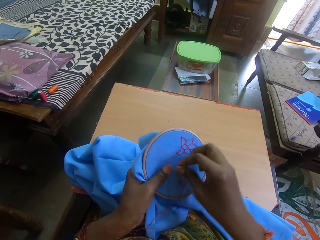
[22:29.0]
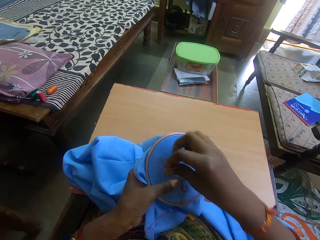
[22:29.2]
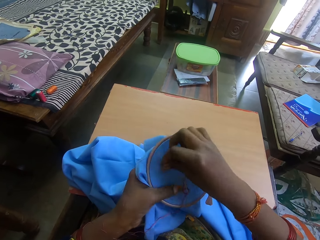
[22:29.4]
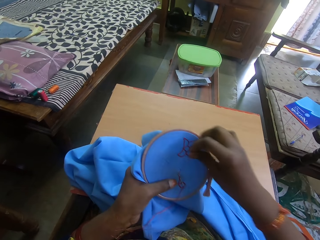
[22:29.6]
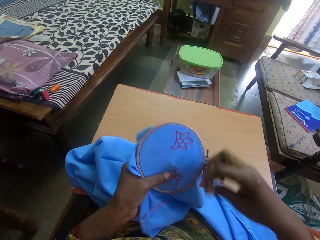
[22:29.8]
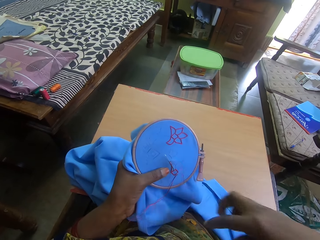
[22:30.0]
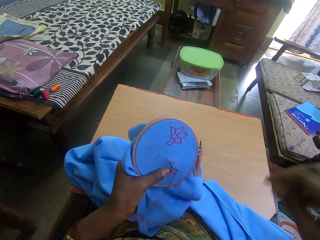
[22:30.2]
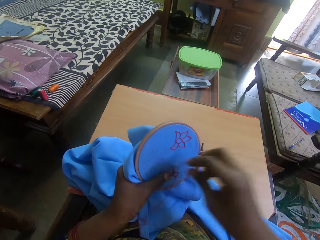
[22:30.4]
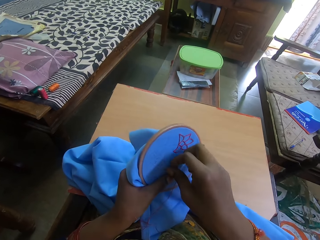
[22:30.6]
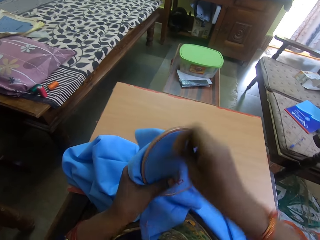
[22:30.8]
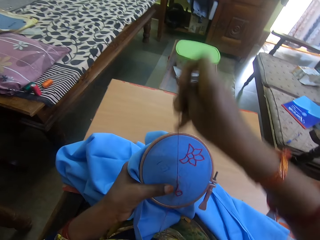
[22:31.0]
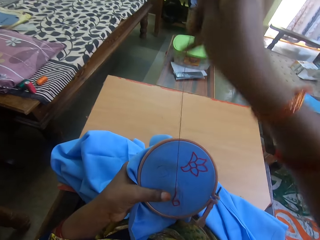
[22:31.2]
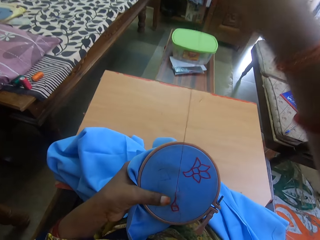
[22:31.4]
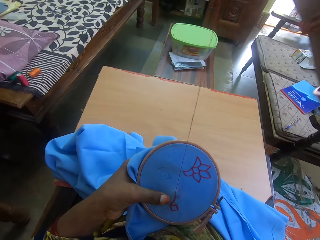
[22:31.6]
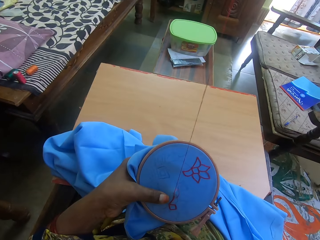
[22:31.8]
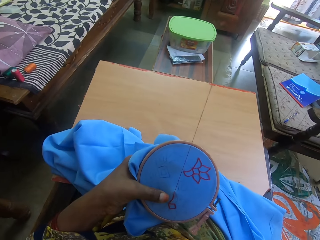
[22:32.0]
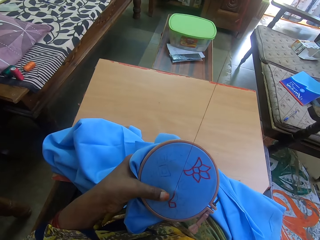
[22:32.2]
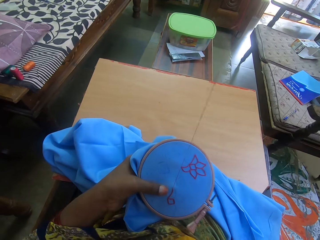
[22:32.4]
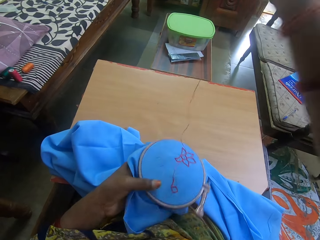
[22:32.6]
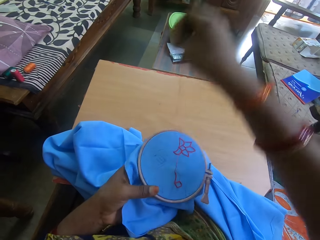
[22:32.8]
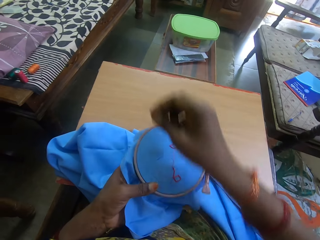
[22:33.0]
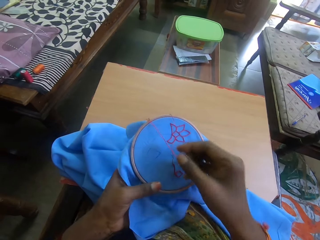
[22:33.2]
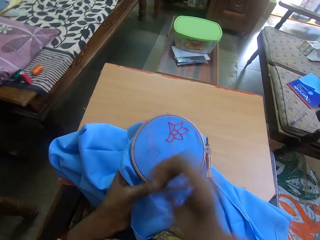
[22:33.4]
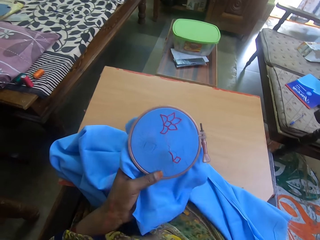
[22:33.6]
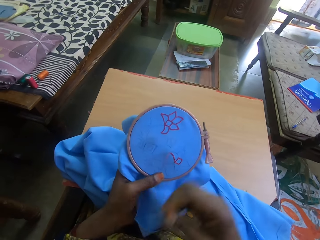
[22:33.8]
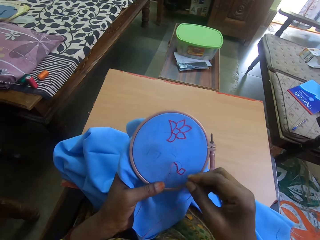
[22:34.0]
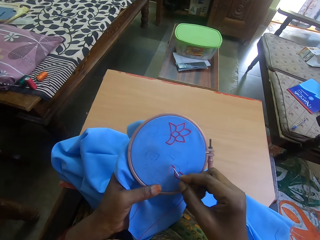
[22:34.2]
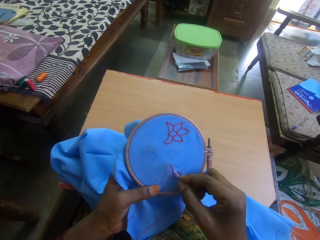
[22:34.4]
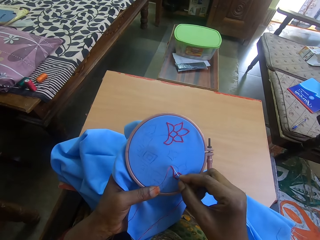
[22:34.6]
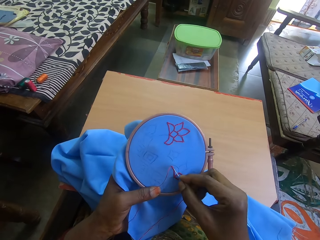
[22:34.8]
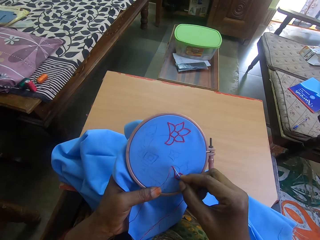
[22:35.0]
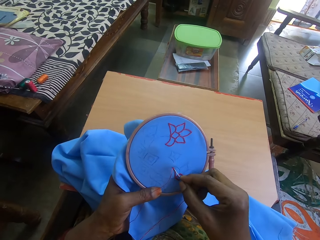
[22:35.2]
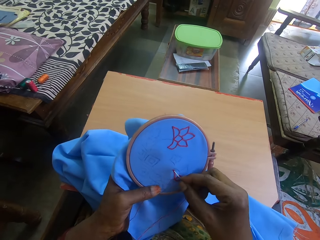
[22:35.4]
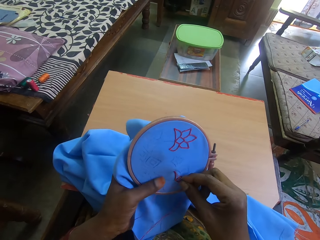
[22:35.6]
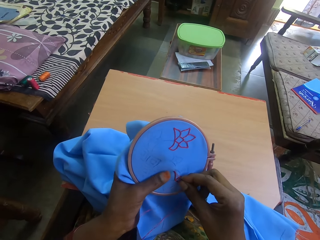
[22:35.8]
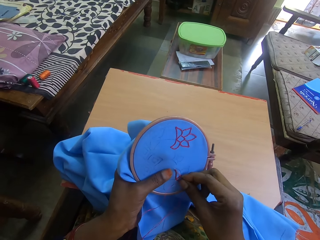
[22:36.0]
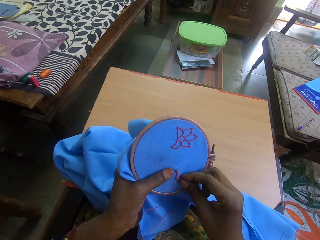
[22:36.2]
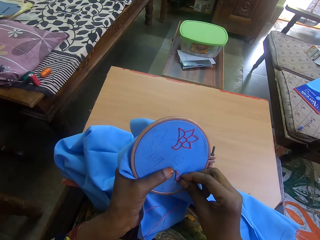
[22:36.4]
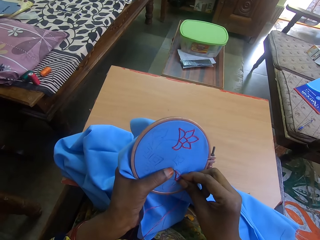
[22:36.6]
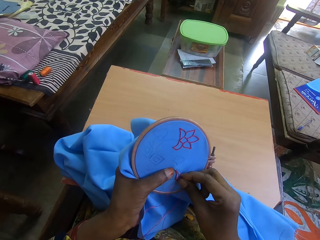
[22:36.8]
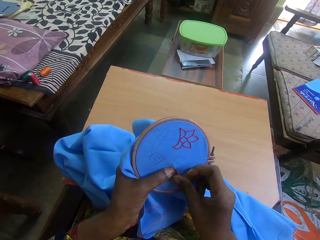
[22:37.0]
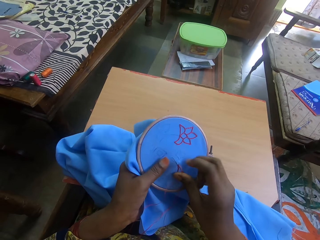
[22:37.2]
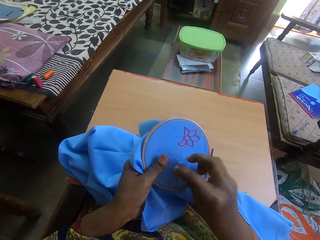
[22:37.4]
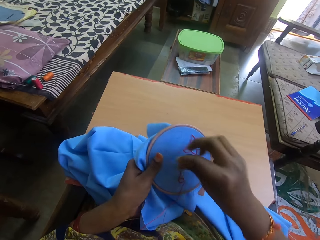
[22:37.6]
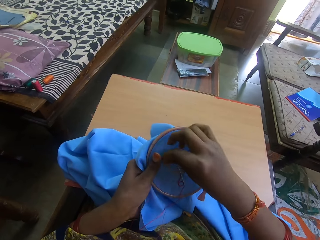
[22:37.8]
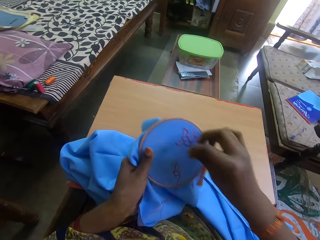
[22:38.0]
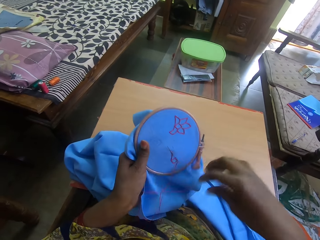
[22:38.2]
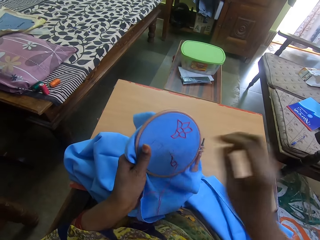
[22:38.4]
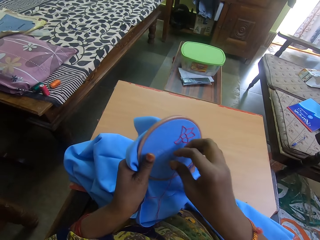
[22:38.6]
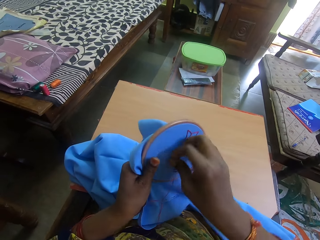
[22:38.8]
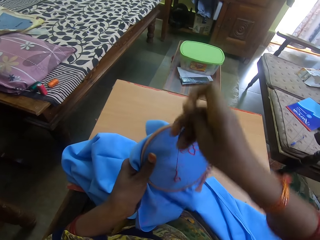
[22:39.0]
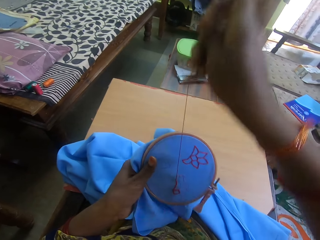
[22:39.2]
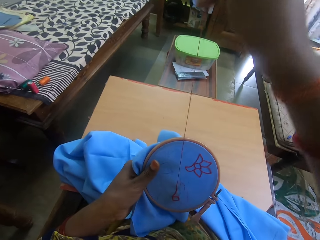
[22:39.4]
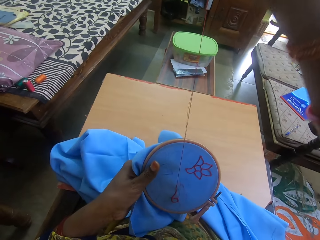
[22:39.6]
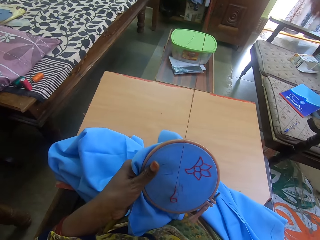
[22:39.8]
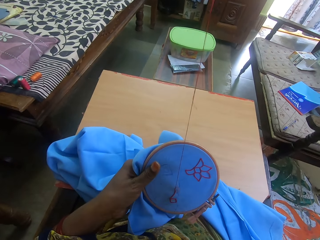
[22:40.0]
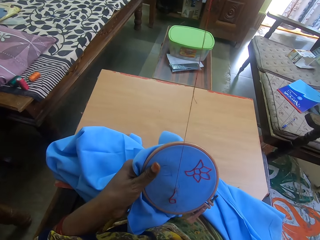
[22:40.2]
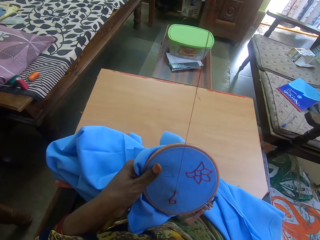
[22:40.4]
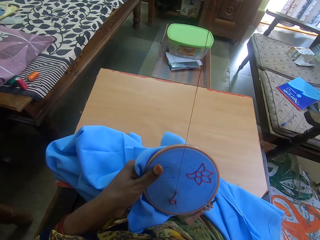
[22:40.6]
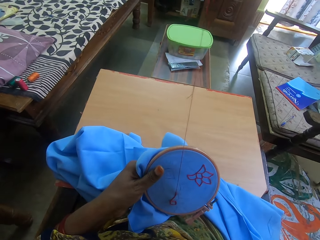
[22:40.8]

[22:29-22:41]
The camera wearer moves the thread behind the needle. They pull the thread on the fabric. They sew embroidery on the fabric with the needle. They move the thread behind the needle. They pull the thread on the fabric.

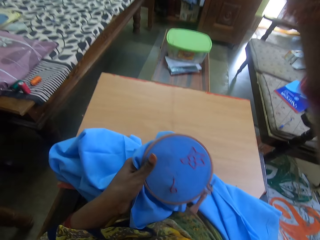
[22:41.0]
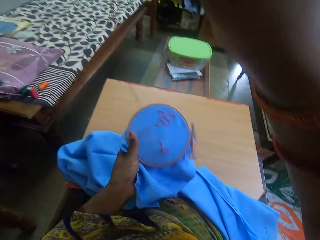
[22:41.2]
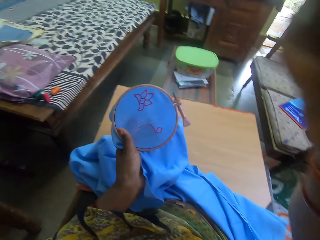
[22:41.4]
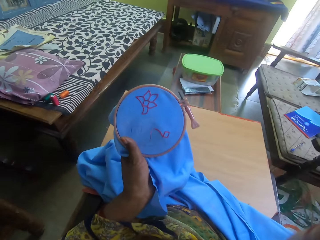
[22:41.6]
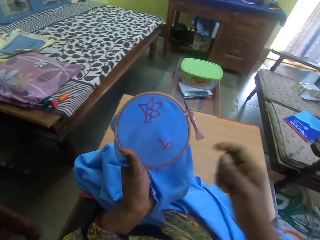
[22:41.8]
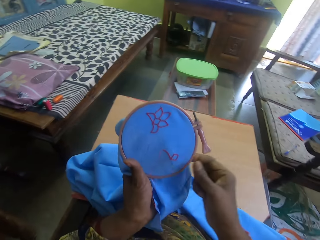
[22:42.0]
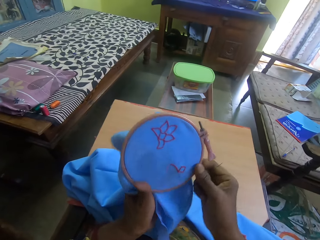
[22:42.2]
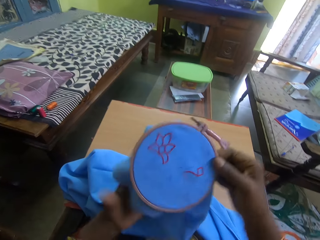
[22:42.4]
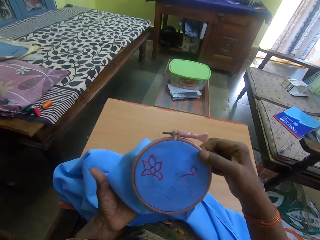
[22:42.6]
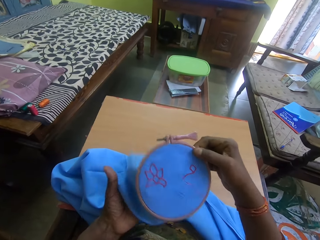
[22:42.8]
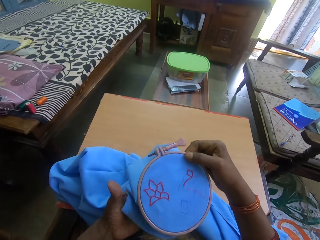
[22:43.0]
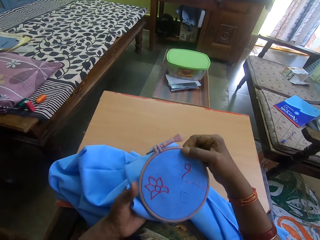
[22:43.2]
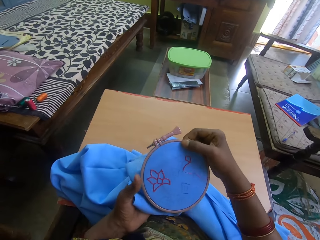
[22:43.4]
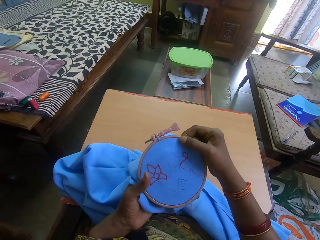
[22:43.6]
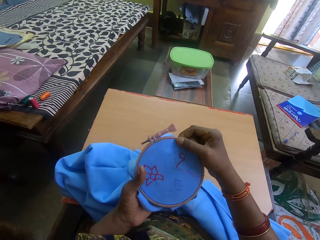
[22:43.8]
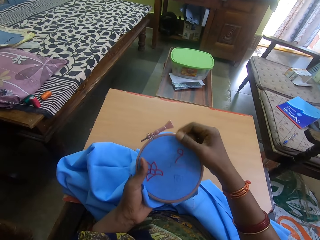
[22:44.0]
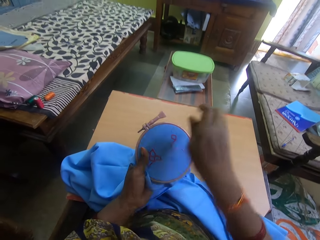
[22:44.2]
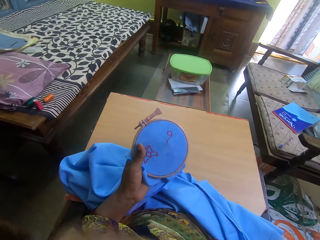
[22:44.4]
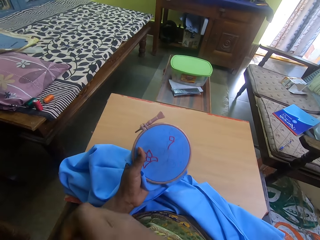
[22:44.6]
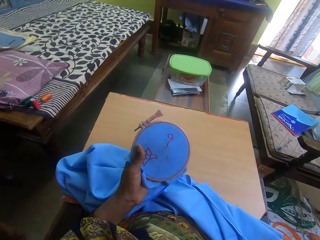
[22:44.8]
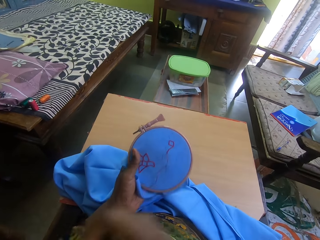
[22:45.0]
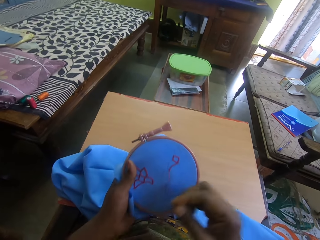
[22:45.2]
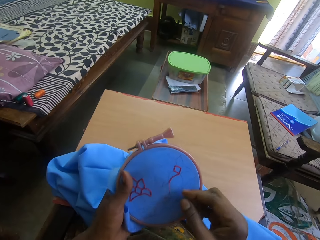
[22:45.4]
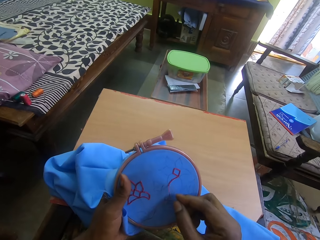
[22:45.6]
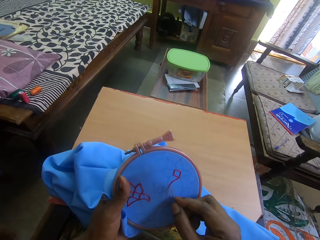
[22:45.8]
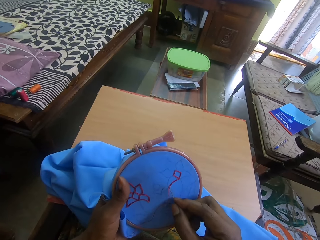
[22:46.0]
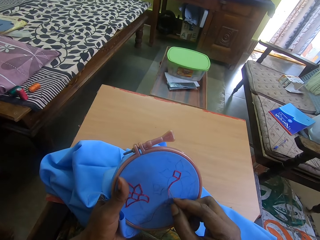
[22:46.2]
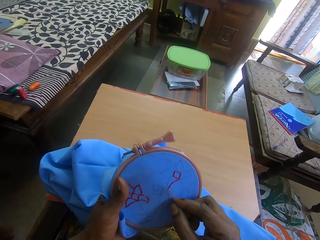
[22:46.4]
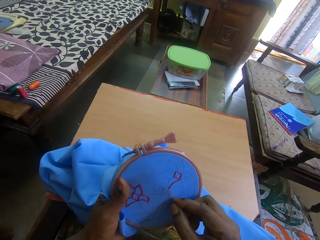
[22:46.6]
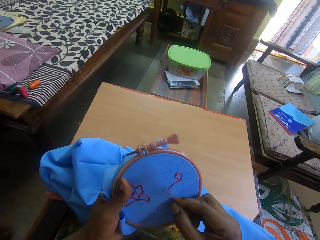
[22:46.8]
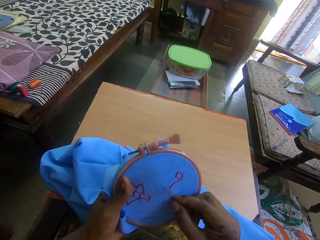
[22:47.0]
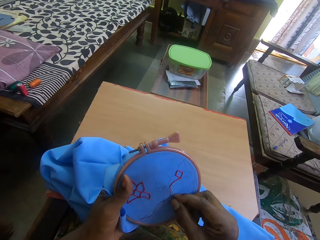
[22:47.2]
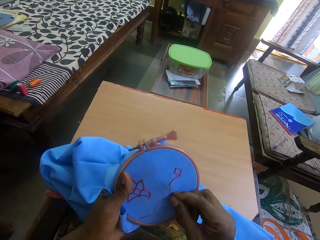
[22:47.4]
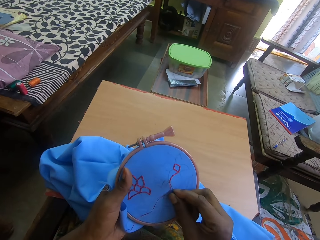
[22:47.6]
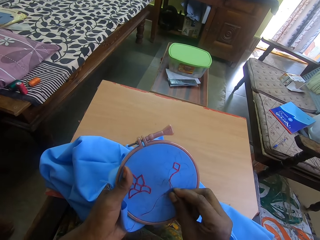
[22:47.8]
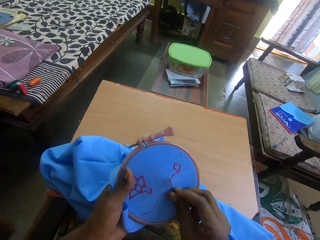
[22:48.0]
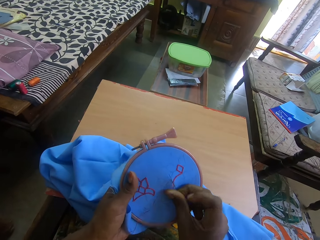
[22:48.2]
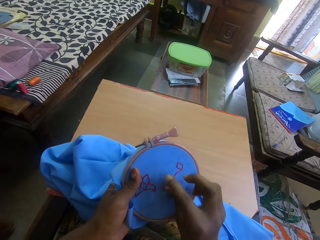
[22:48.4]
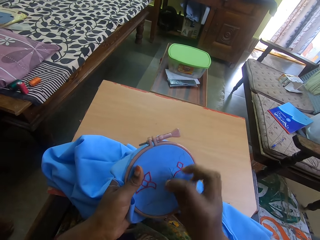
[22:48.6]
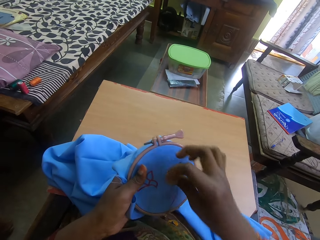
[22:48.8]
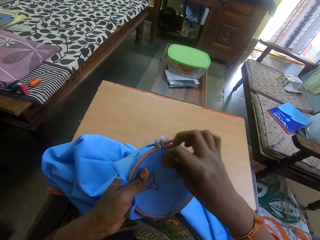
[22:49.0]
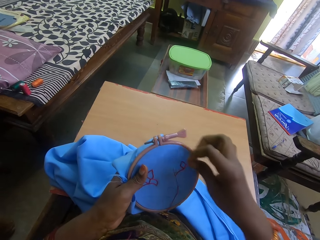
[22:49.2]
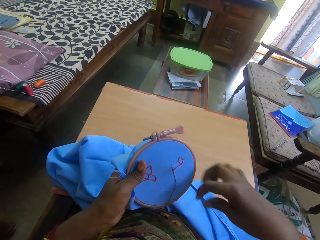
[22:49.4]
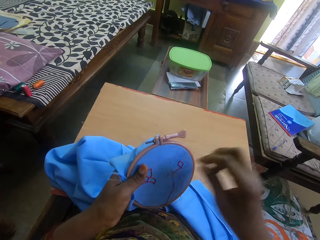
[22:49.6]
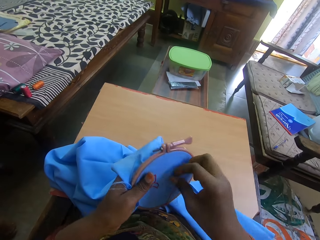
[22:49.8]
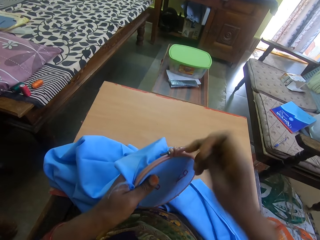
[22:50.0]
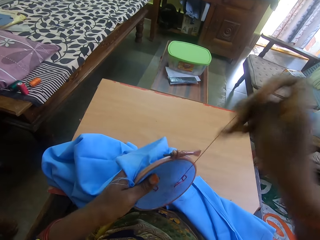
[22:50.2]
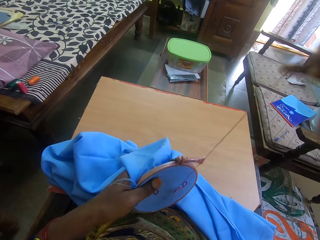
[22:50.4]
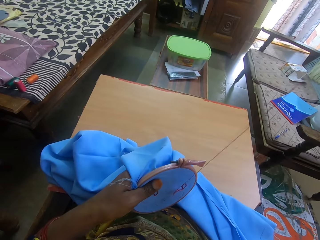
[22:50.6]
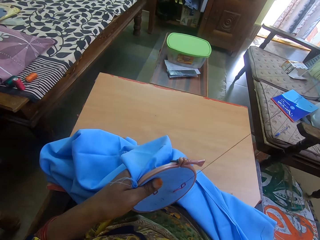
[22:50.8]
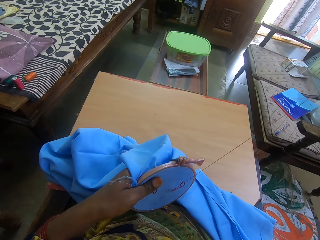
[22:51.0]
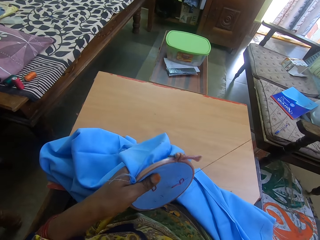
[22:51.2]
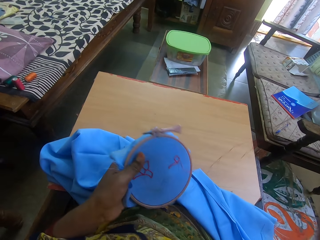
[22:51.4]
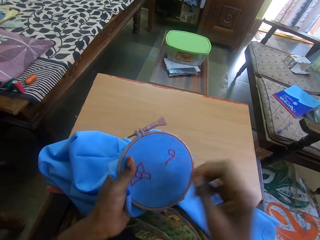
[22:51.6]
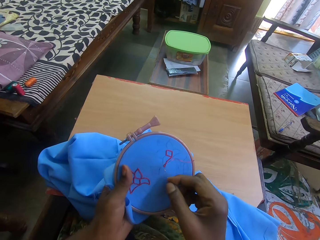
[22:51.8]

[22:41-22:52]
The camera wearer turns the fabric. They pull the thread on the fabric. They knit the fabric. They embroider the fabric.
